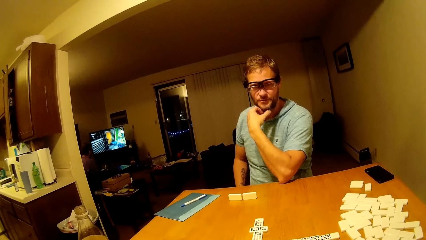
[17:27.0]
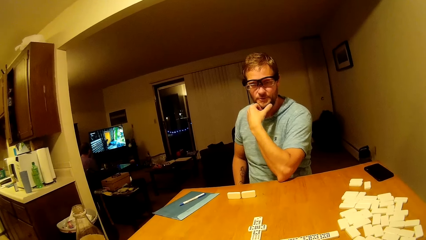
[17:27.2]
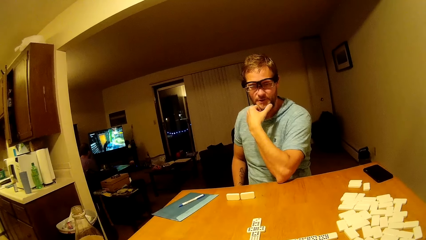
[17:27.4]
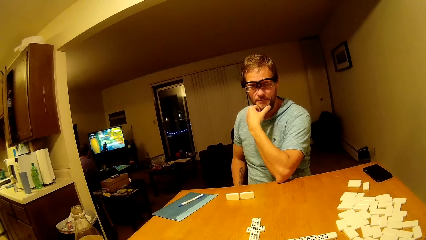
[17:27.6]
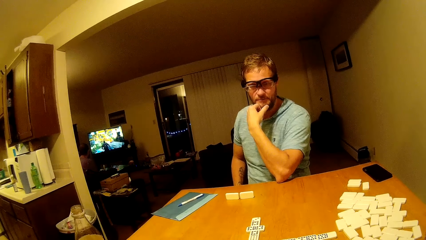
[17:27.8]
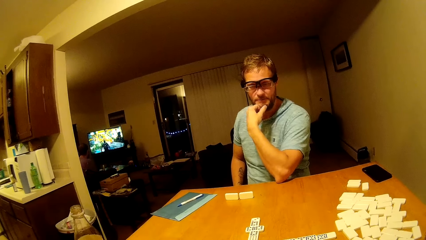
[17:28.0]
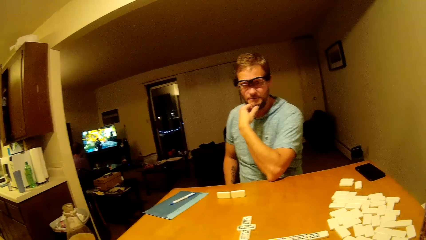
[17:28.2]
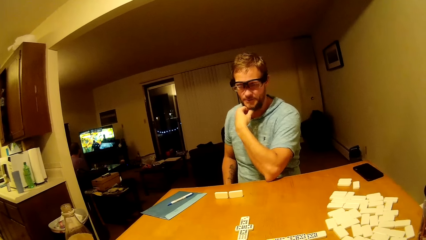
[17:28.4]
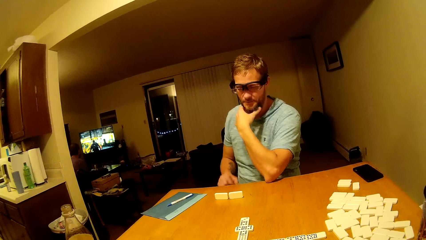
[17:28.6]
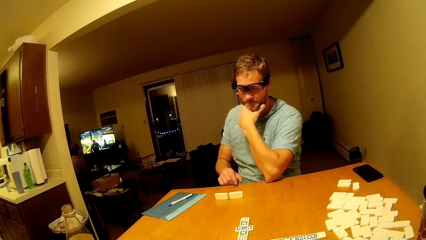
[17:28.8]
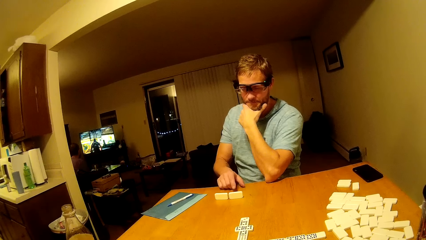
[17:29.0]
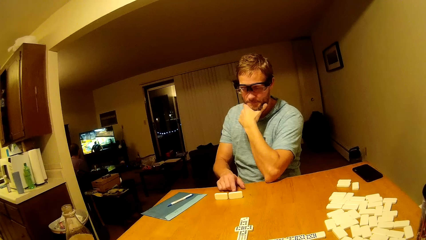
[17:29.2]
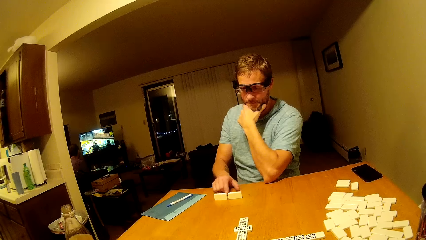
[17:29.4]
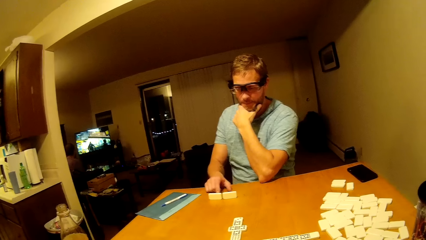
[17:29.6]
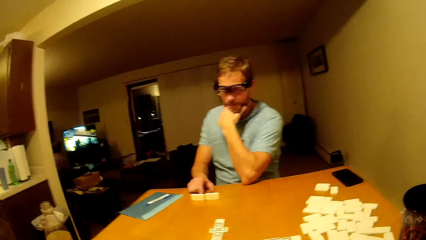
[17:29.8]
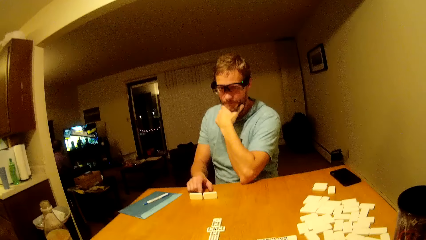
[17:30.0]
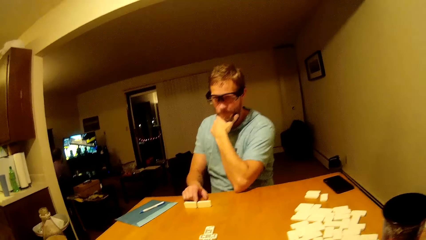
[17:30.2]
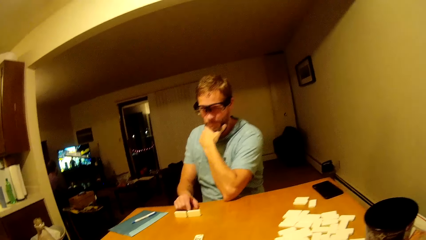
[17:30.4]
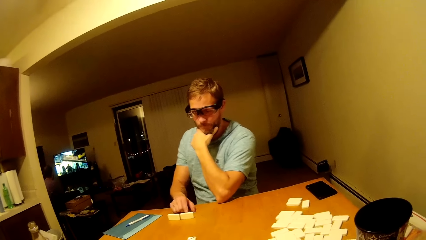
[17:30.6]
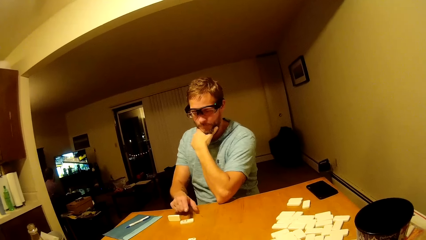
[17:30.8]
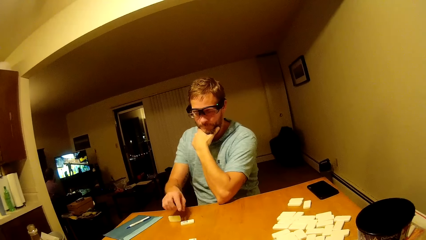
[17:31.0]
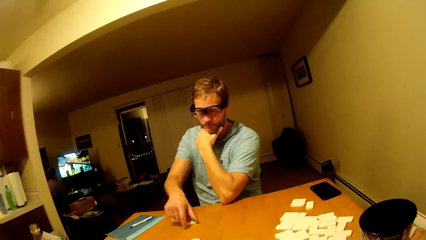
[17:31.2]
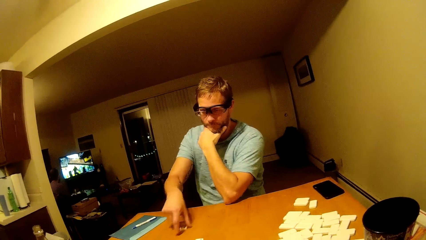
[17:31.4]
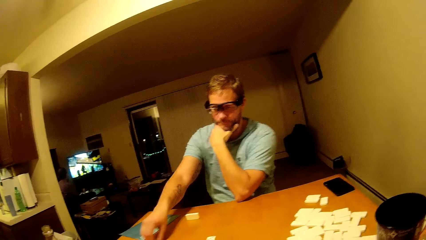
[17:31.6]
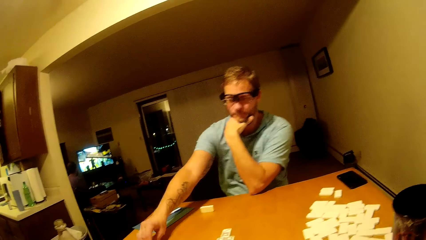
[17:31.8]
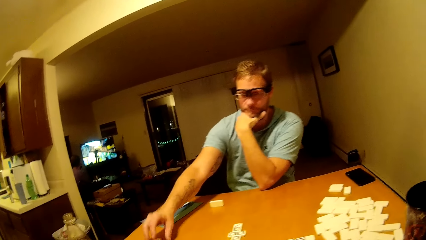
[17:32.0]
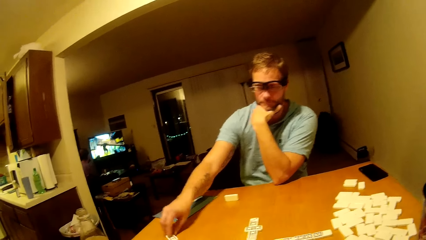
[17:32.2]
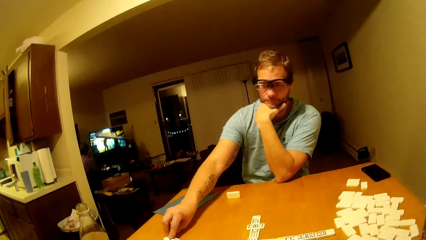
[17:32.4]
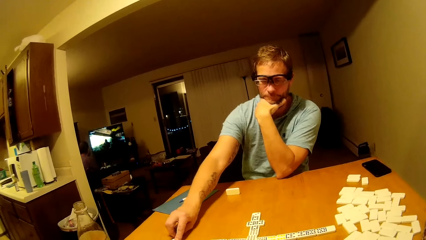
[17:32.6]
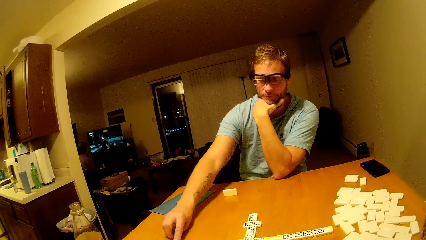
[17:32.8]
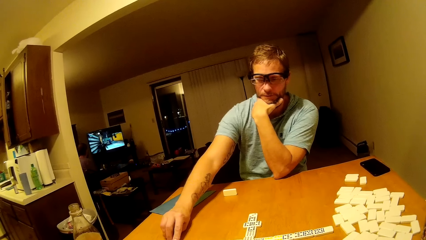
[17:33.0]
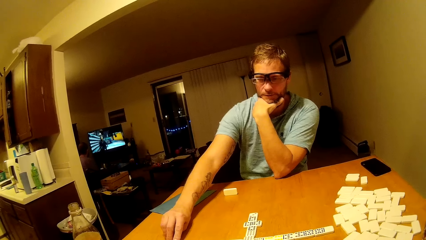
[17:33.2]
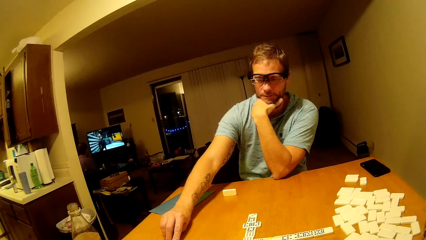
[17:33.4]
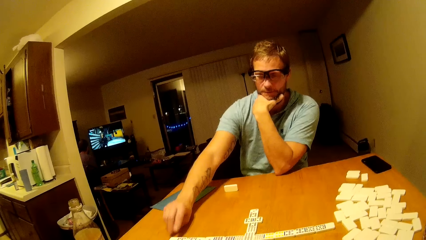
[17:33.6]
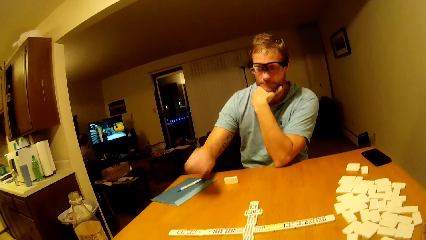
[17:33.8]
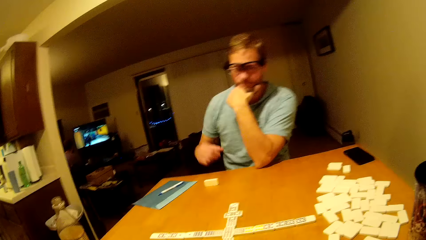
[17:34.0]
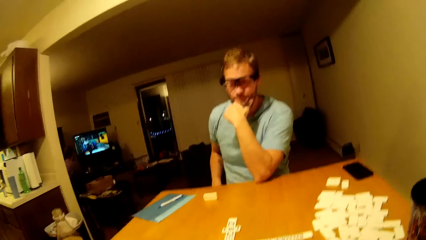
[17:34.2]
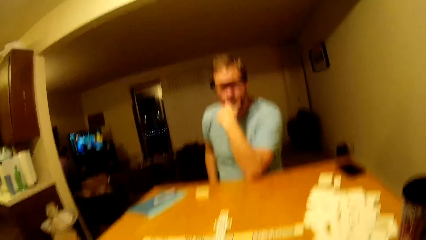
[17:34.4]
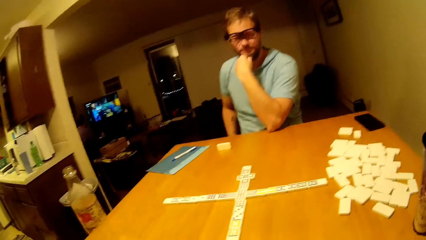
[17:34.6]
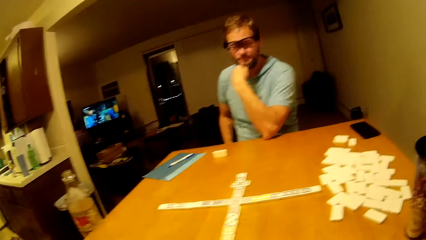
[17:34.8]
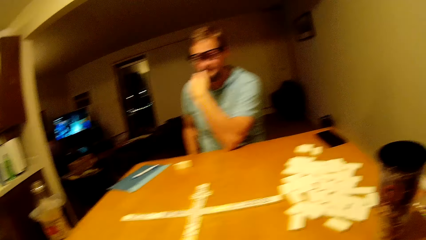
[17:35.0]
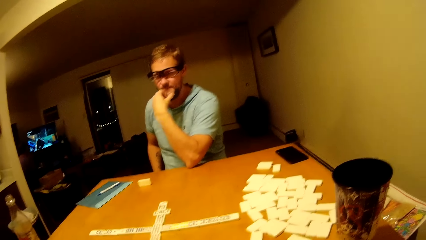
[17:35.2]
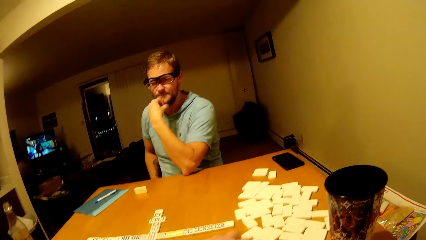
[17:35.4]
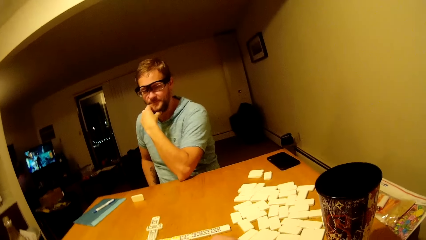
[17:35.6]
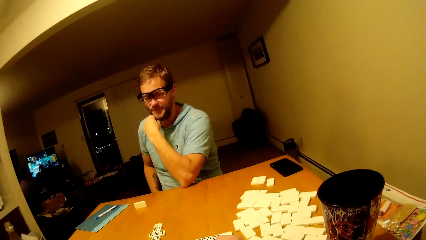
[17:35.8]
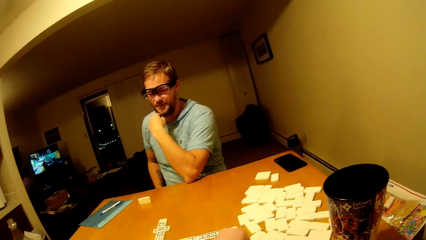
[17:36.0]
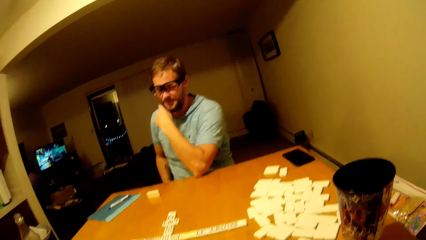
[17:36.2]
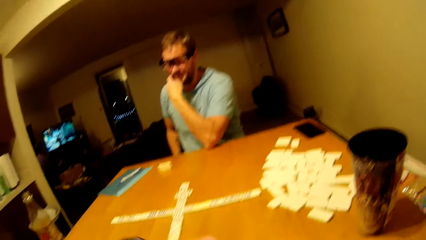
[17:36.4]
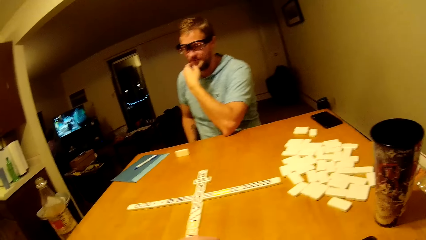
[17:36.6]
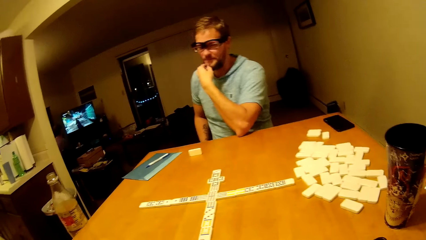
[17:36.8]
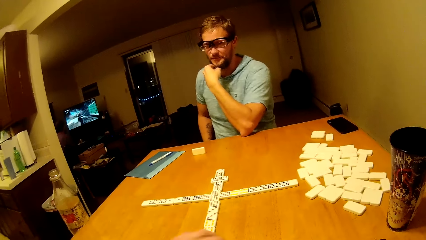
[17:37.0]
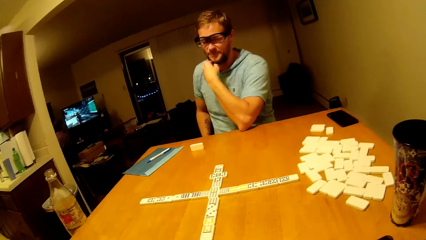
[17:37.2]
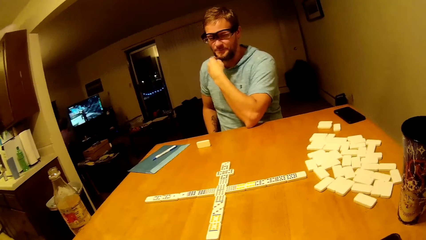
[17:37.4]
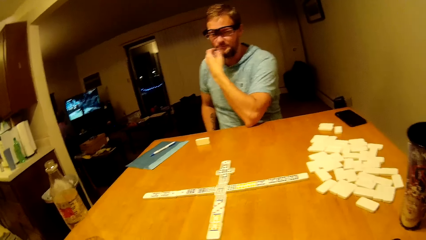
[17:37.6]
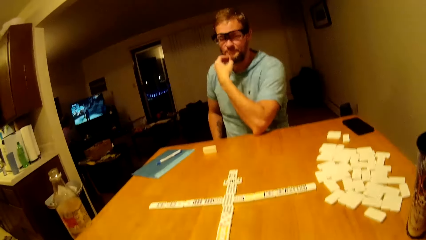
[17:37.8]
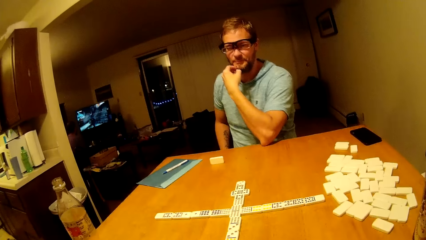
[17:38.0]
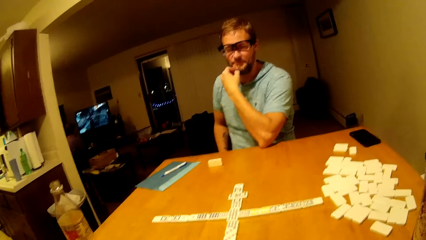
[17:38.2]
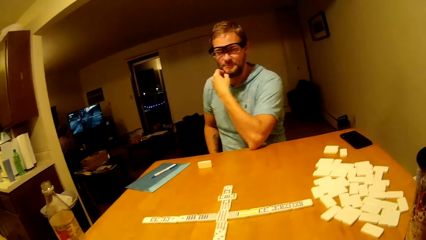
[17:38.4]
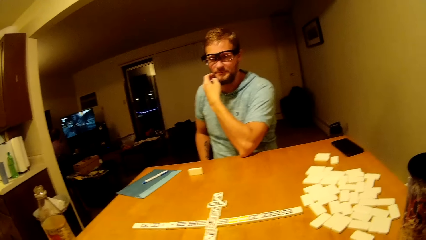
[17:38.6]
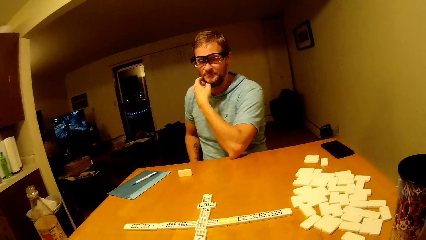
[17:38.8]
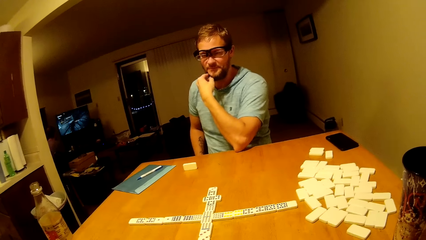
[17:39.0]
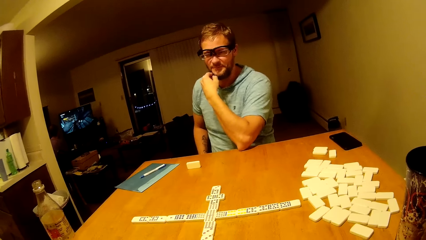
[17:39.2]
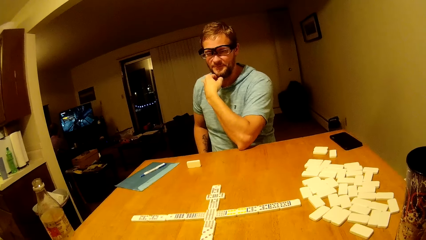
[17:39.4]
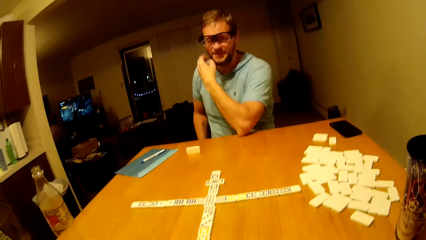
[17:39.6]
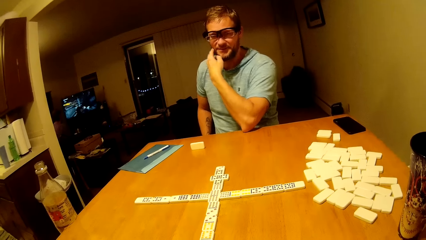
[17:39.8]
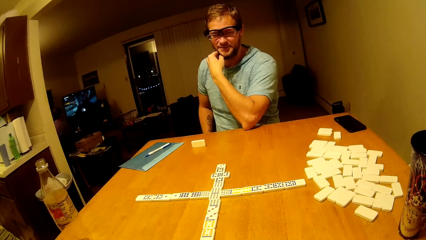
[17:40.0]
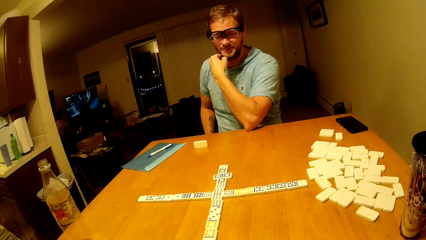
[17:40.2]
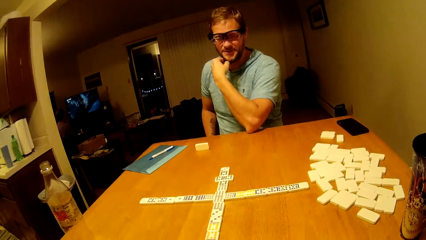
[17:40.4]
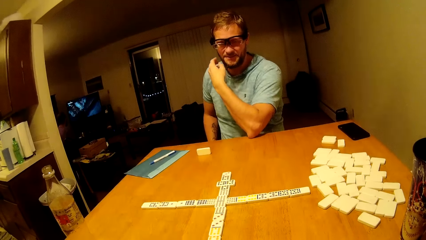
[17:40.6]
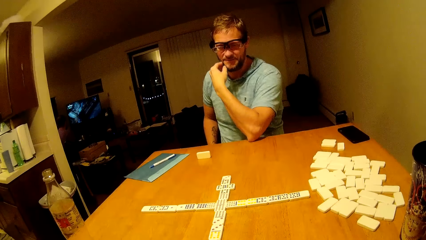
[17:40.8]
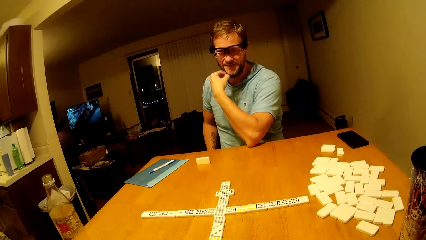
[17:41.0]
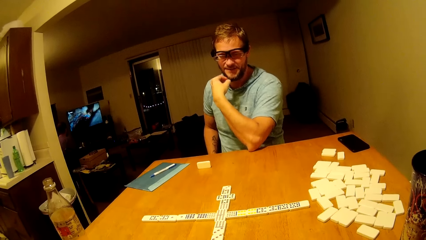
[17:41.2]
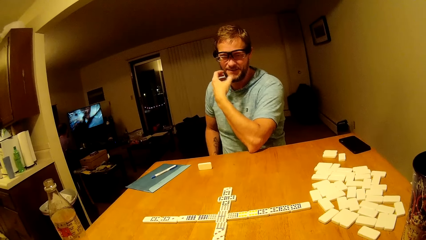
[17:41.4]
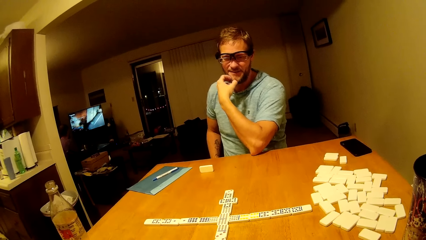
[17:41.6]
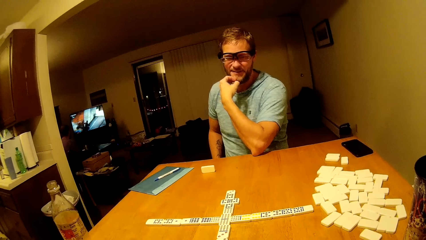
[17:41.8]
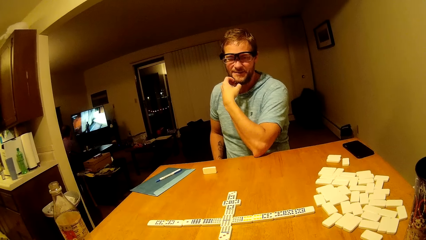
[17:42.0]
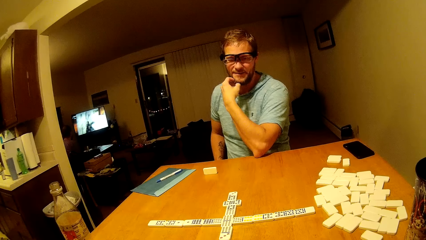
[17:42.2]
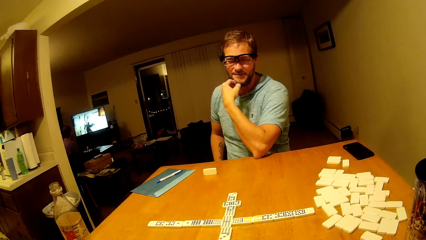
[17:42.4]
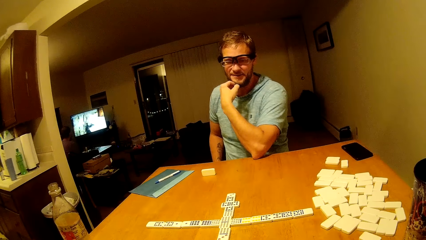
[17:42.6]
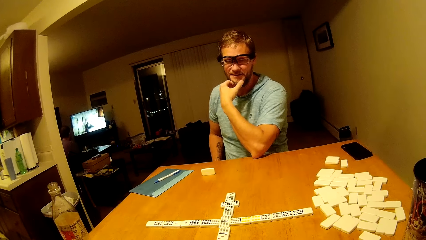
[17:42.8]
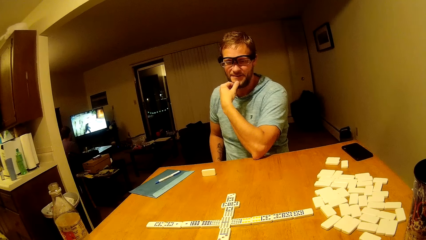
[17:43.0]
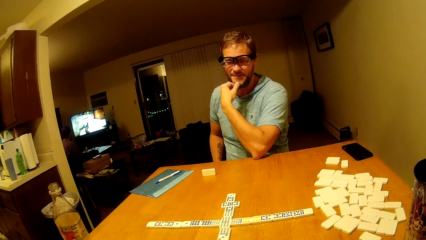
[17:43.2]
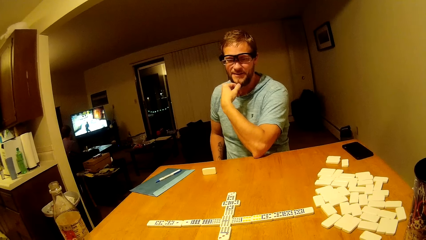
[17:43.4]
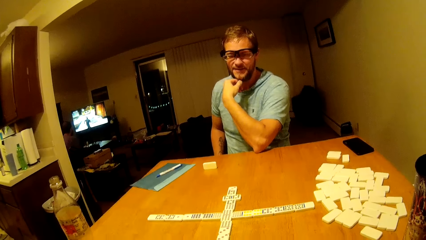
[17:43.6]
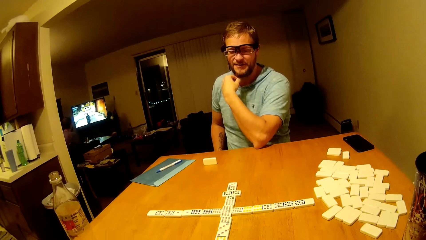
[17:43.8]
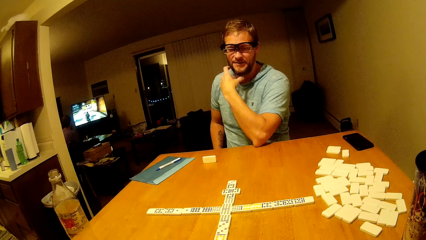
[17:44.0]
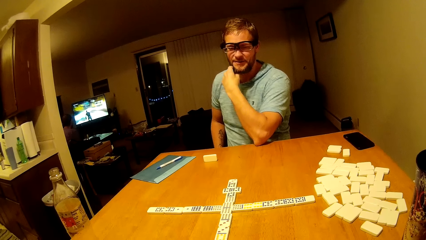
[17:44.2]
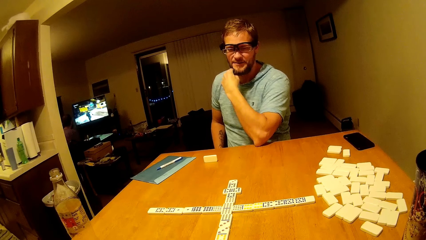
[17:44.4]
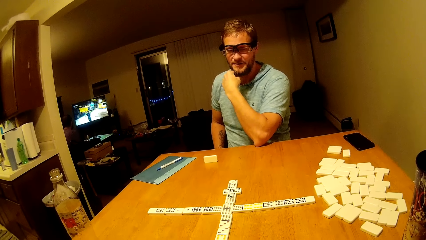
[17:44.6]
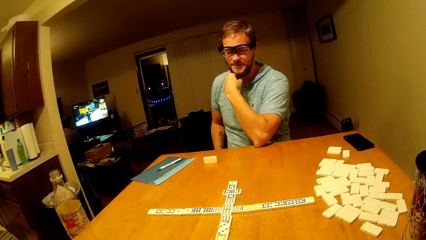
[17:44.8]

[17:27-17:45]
A man slides a dice on the table. The man plays mahjong. The camera wearer talks to the man.
